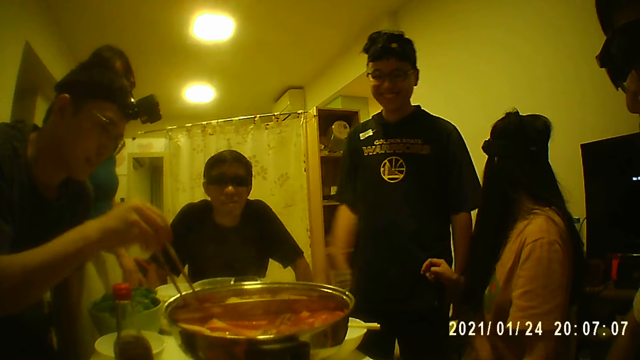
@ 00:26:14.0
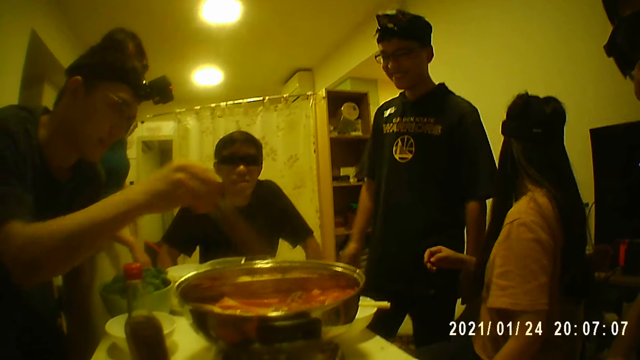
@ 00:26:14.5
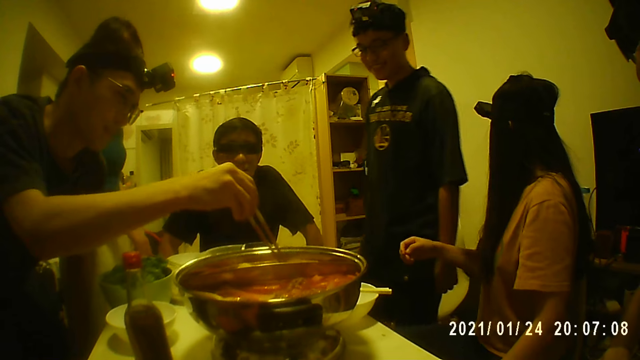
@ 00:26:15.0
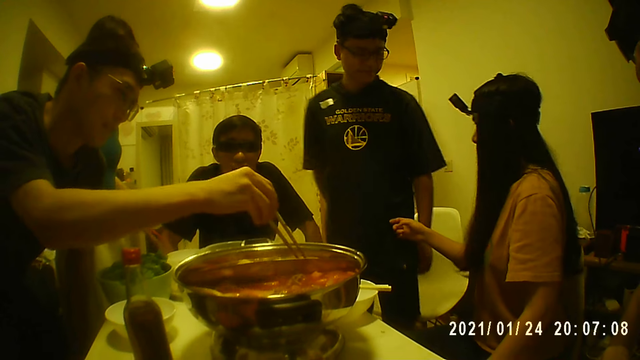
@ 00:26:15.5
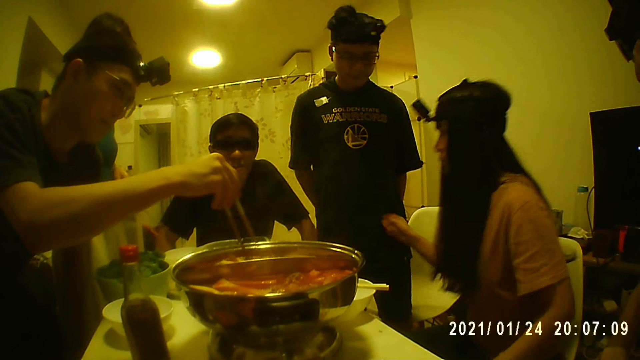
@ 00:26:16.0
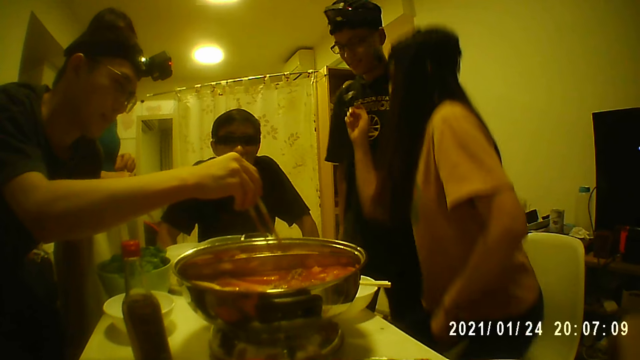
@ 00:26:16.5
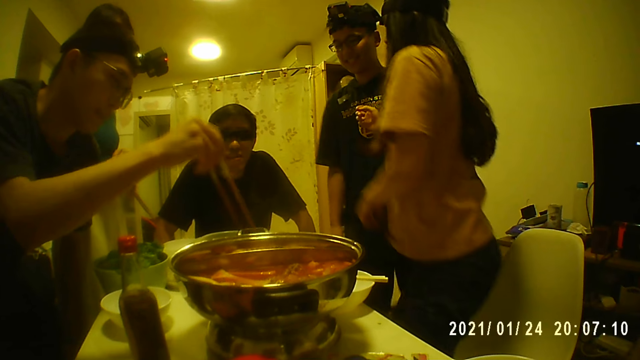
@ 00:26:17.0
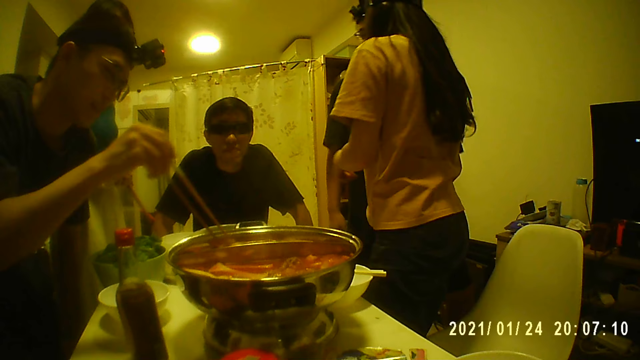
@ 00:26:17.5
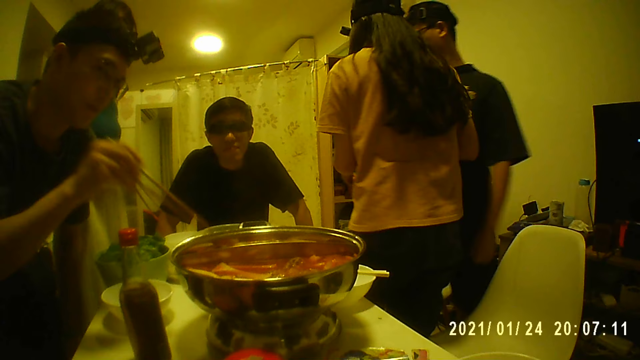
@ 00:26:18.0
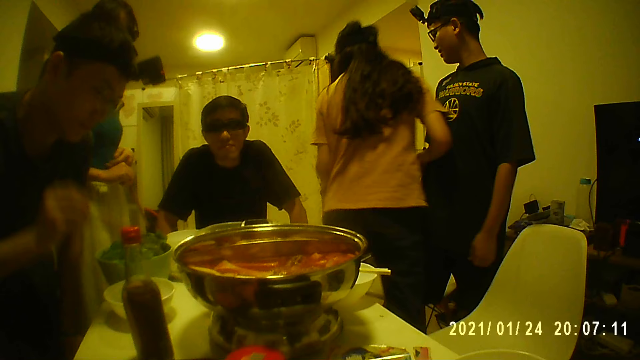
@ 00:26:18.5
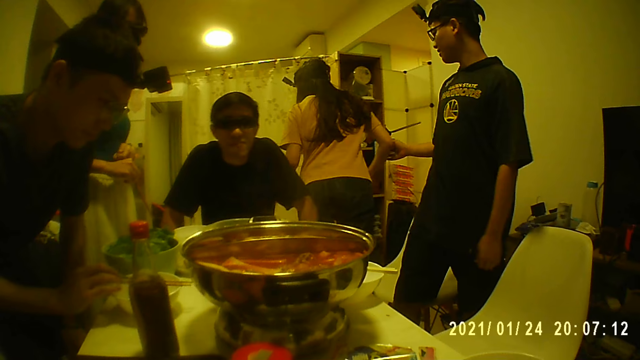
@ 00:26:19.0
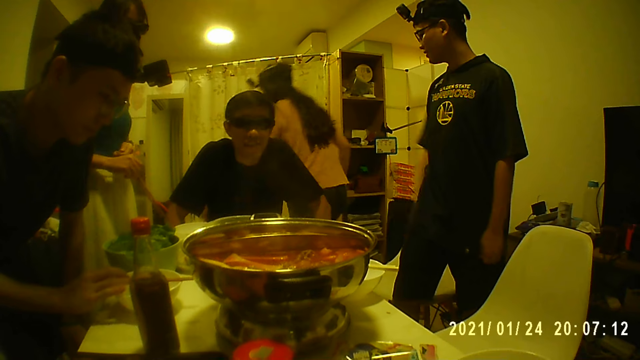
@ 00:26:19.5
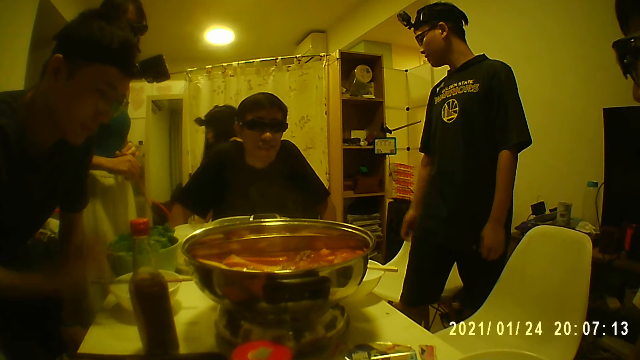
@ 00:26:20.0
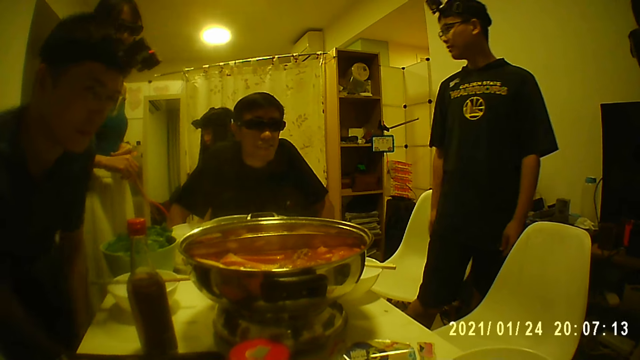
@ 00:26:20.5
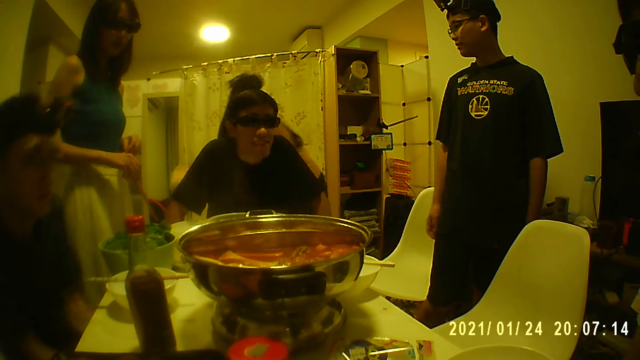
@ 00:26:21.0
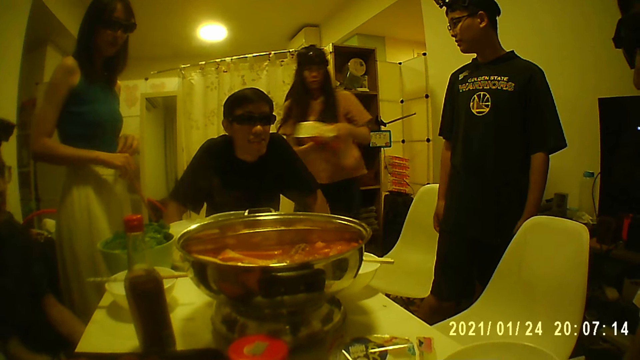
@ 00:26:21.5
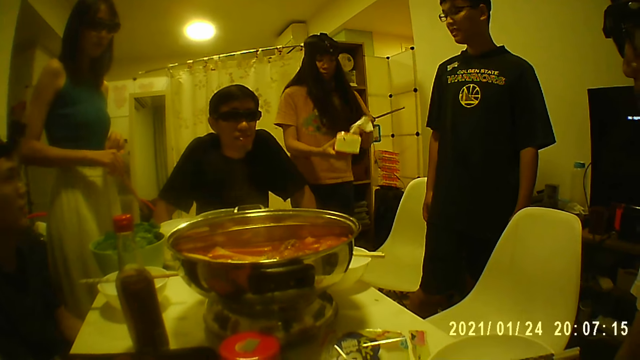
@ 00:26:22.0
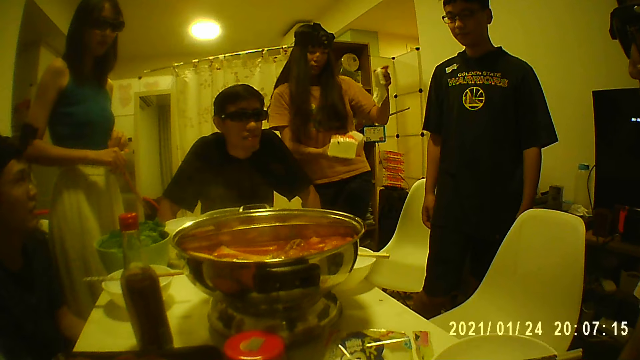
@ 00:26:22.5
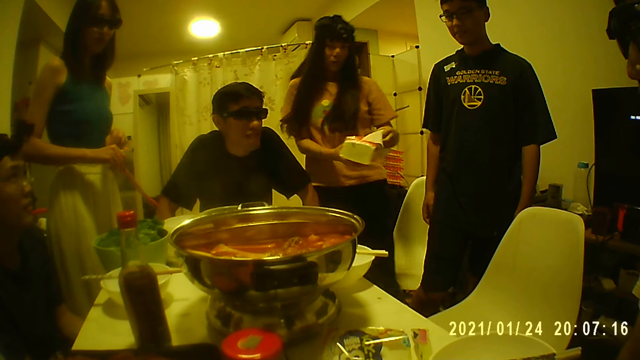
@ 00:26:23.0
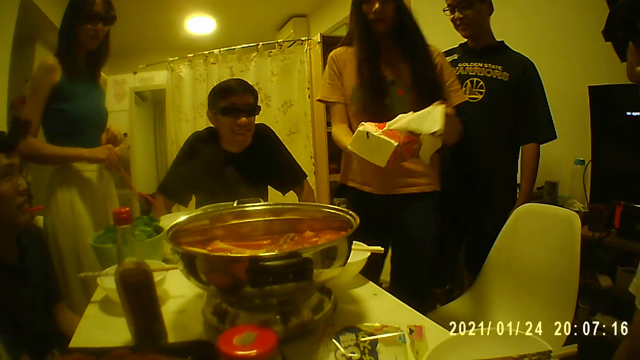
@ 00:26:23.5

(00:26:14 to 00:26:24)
The woman picks up the chopsticks from the plate with her right hand. The woman holds the chopsticks in both hands. The man places the chopsticks on the plate with his right hand. Another woman picks up a box of tissue paper from a stool on the floor with her right hand. The other woman holds the box of tissue paper in both hands and removes two pieces of tissue paper from the box of tissue paper with her left hand.

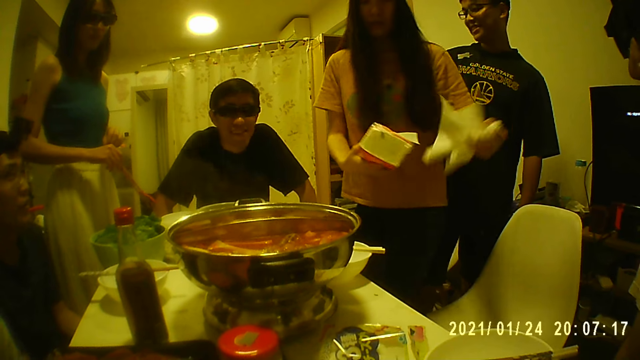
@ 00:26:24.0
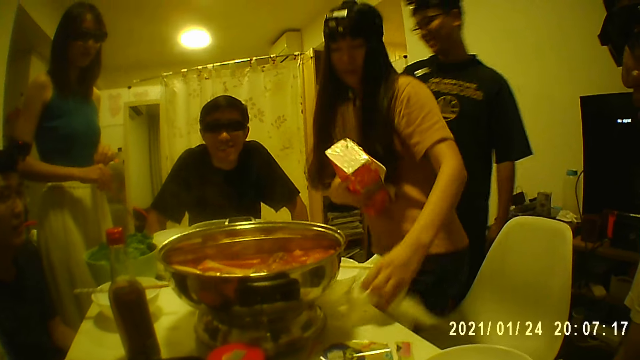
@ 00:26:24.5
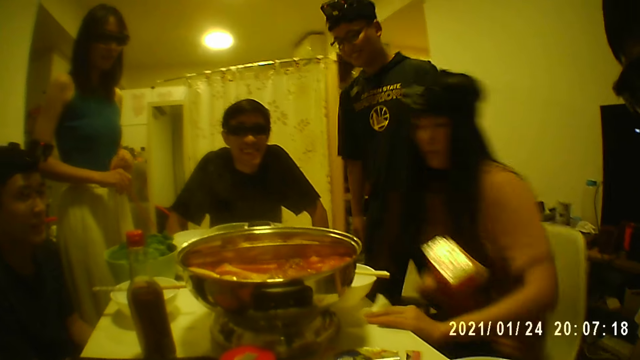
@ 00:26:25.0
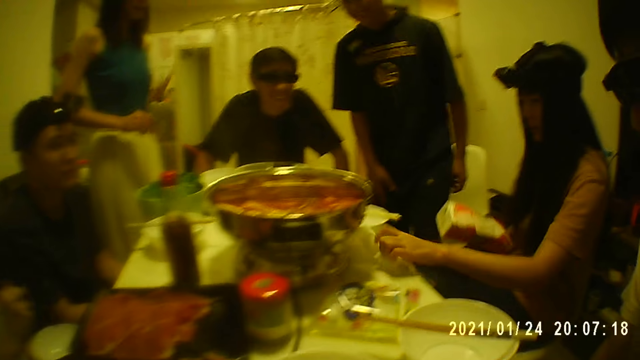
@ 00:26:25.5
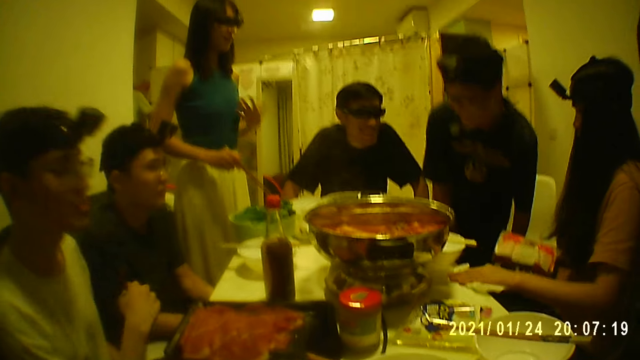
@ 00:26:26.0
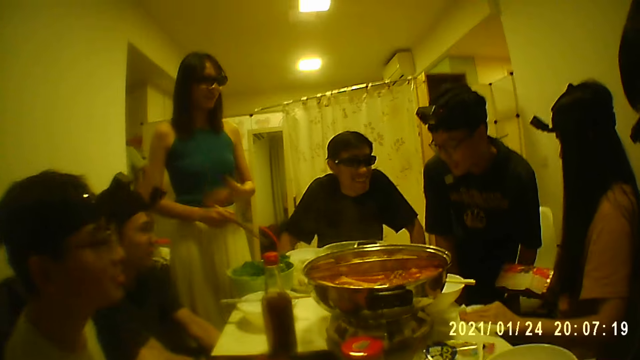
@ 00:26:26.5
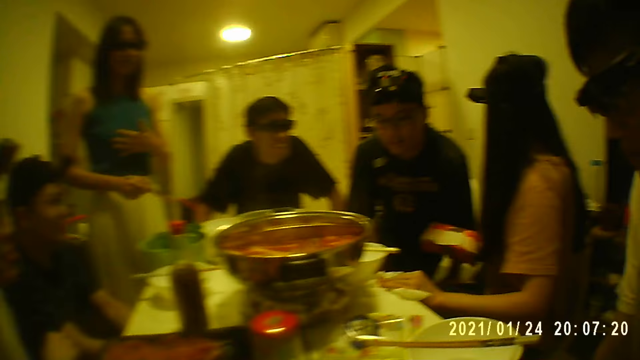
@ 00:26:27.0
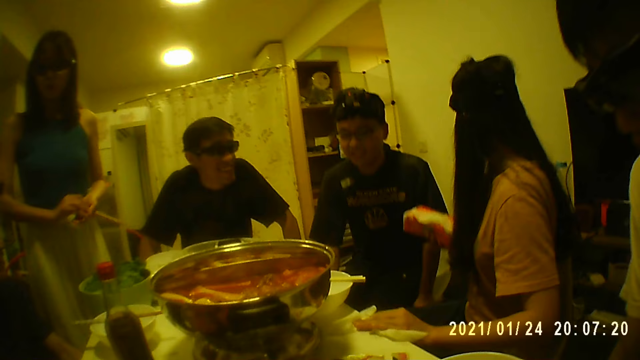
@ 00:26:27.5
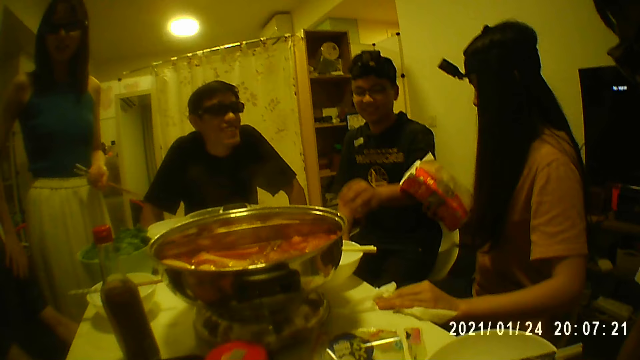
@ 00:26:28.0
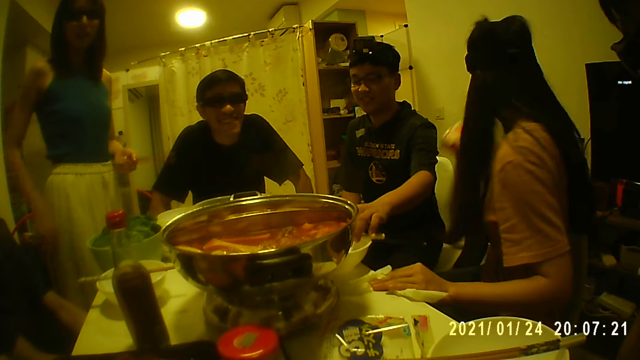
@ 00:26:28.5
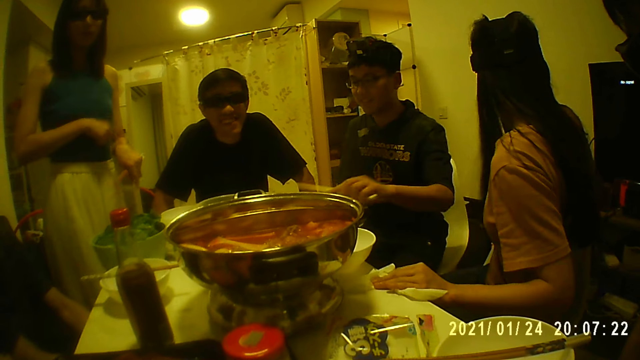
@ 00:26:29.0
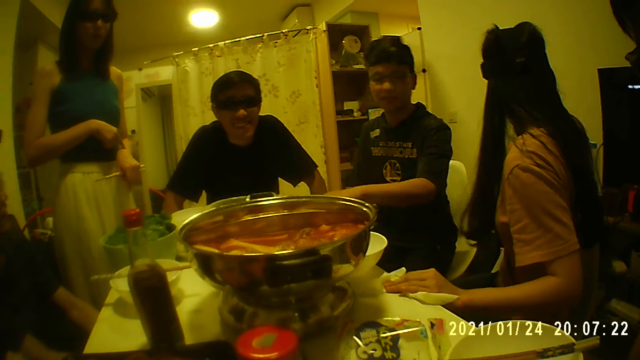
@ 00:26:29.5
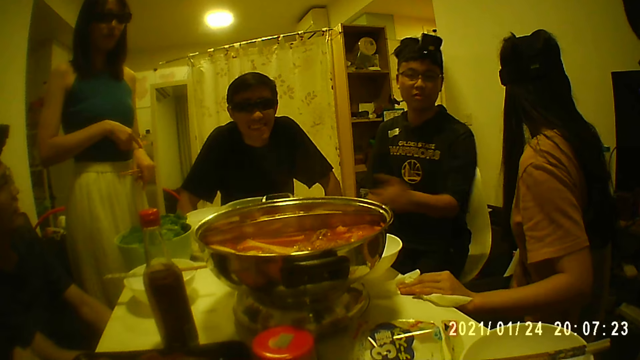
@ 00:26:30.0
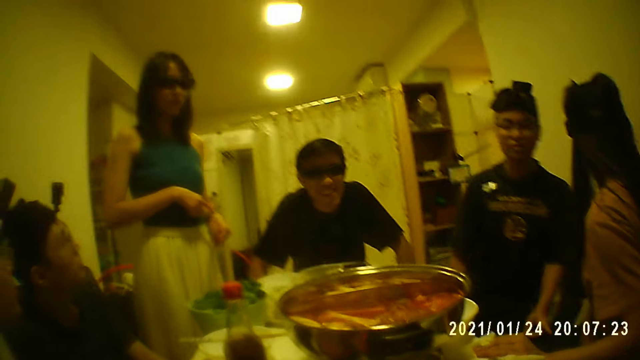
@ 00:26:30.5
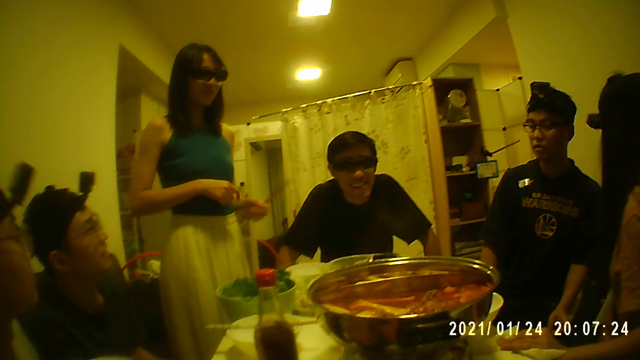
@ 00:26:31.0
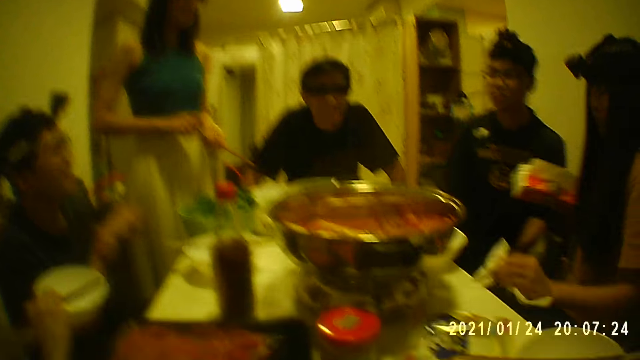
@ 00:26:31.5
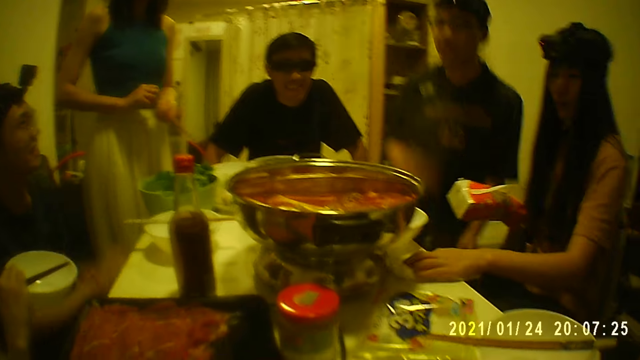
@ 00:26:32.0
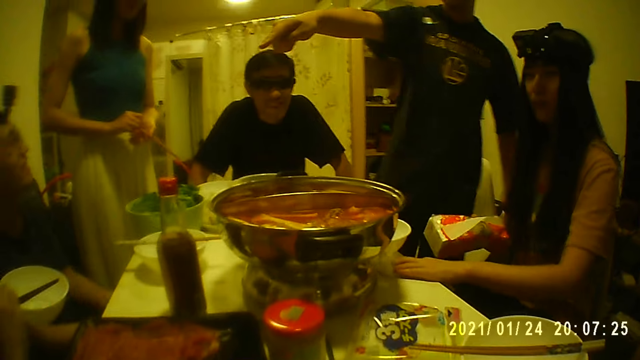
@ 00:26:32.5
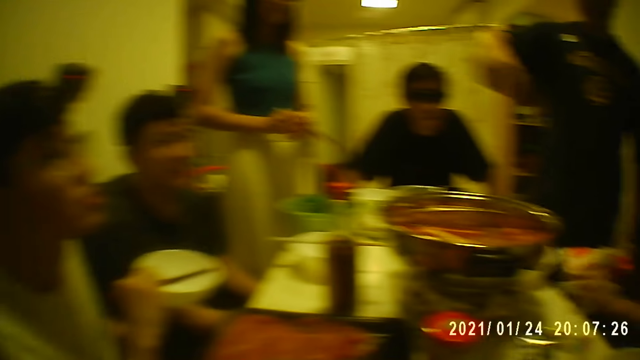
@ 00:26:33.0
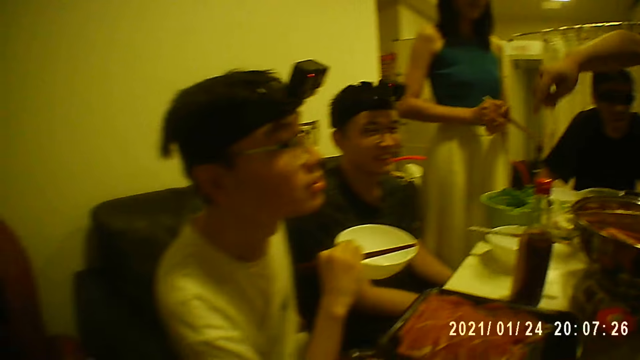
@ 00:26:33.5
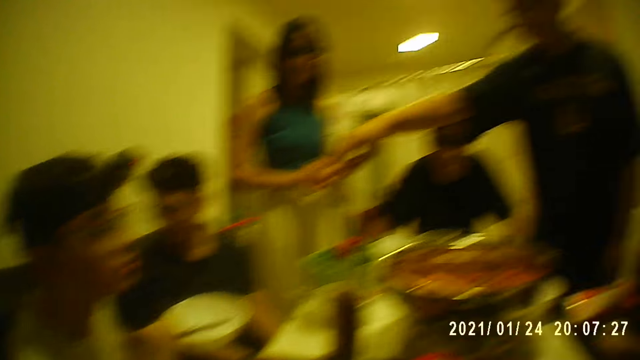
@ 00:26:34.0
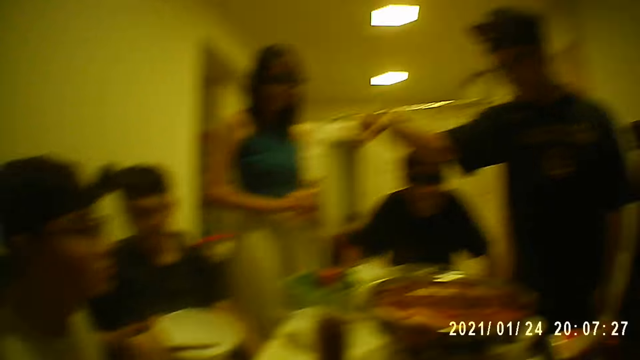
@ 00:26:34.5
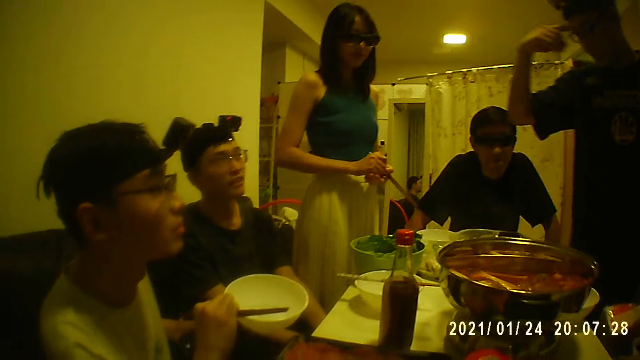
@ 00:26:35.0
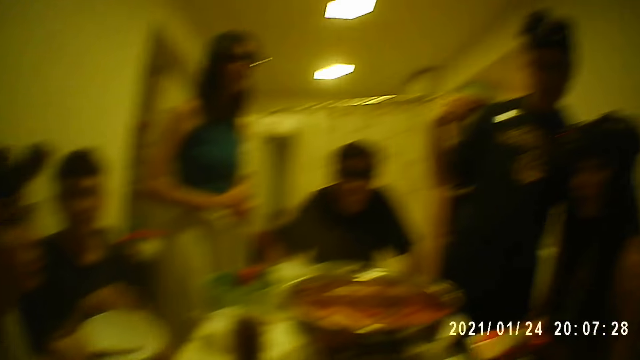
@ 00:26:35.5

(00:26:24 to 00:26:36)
The woman holds the box of tissue paper in her right hand and holds down the tissue paper on the table with her left hand. The man pulls the chair on the floor with his left hand. The woman cleans the table with the tissue paper in her left hand. Another woman passes the chopsticks to her left hand from her right hand. The other woman interacts with another man and the camera wearer. The first man picks up the chopsticks from the plate with his left hand and drops the chopsticks on the table with his left hand. A third man passes the plate to his right hand from his left hand. The other woman holds the chopsticks in both hands. The first man interacts with the third man.
